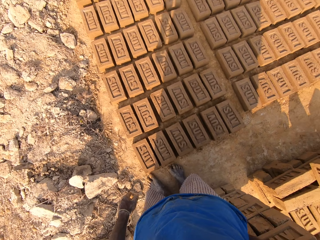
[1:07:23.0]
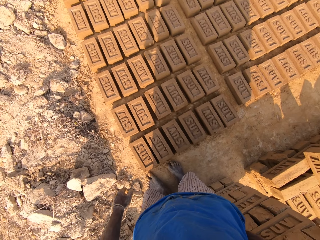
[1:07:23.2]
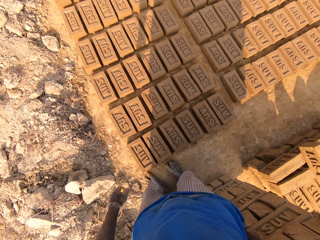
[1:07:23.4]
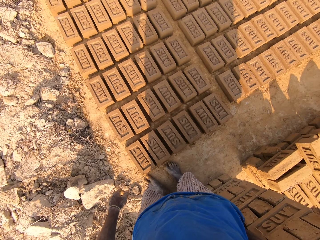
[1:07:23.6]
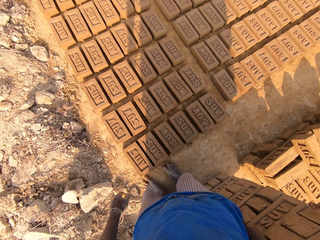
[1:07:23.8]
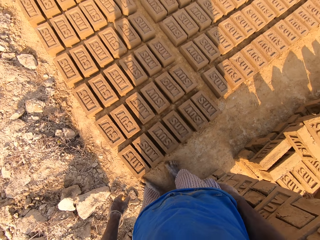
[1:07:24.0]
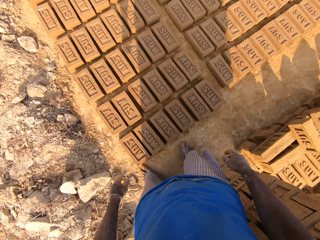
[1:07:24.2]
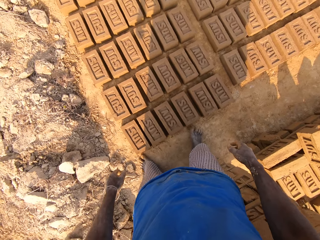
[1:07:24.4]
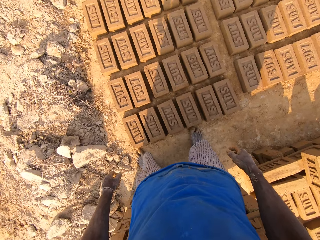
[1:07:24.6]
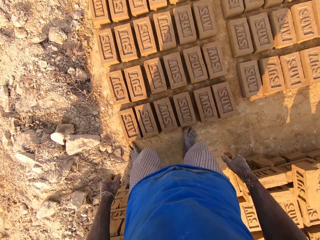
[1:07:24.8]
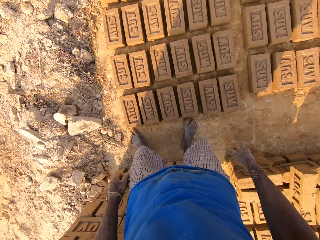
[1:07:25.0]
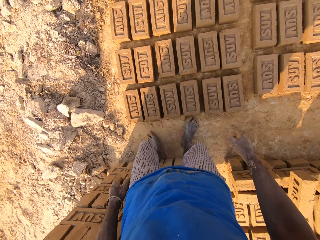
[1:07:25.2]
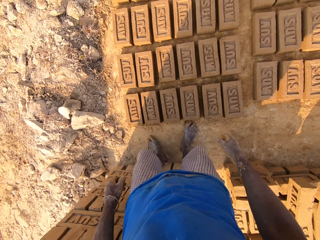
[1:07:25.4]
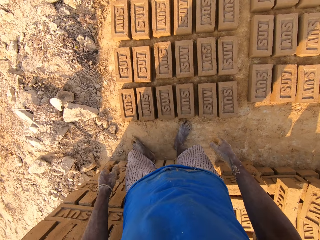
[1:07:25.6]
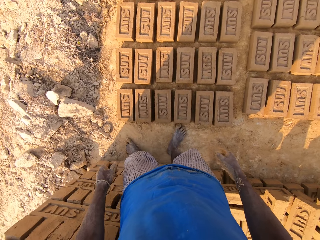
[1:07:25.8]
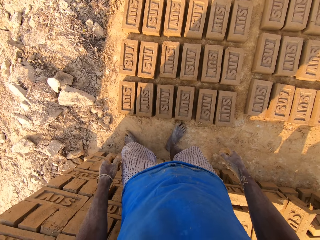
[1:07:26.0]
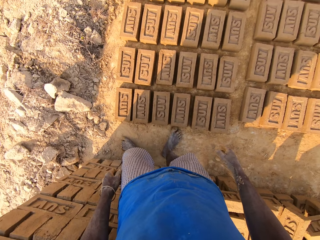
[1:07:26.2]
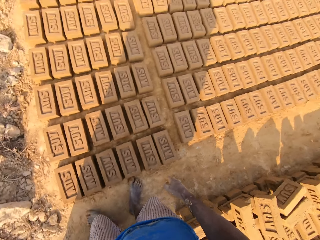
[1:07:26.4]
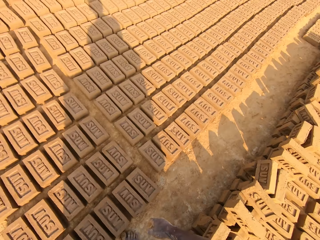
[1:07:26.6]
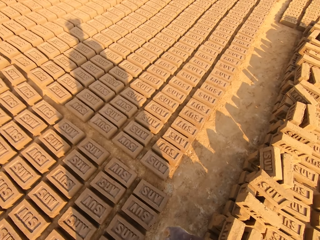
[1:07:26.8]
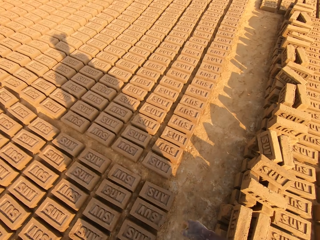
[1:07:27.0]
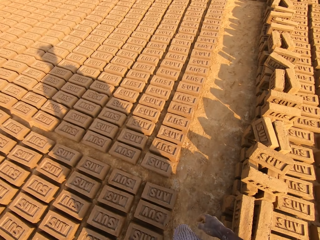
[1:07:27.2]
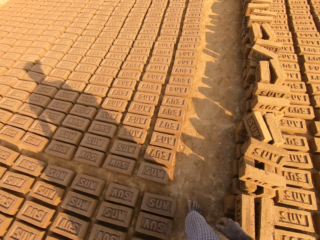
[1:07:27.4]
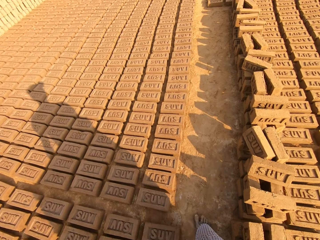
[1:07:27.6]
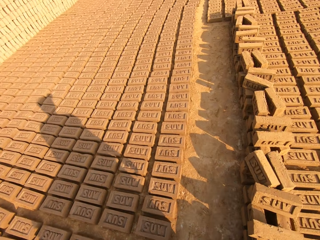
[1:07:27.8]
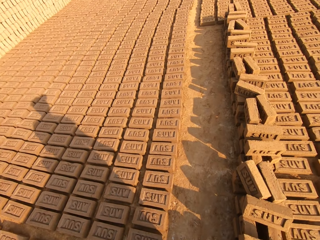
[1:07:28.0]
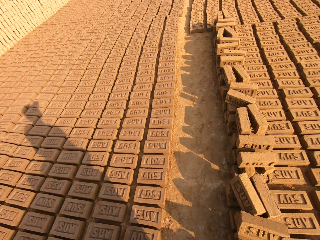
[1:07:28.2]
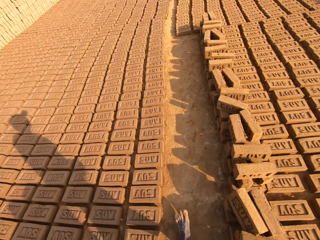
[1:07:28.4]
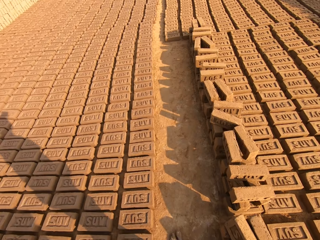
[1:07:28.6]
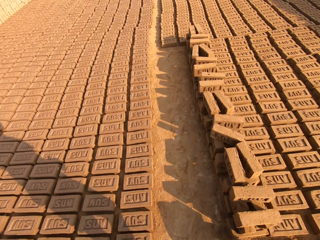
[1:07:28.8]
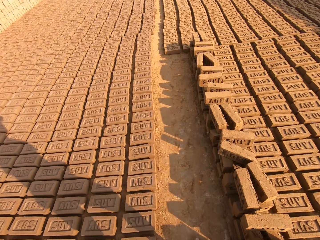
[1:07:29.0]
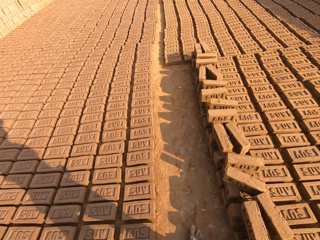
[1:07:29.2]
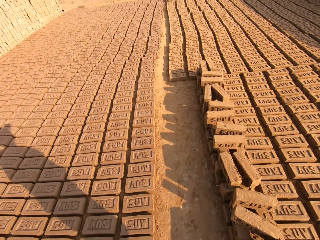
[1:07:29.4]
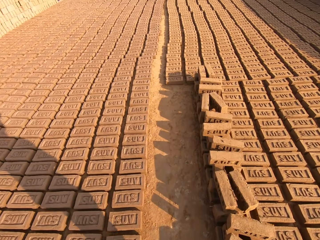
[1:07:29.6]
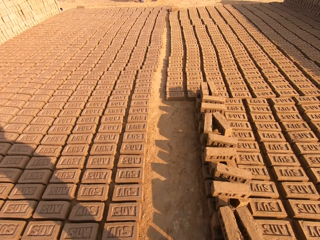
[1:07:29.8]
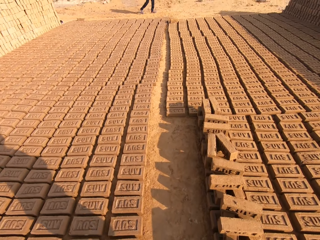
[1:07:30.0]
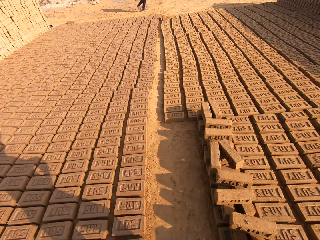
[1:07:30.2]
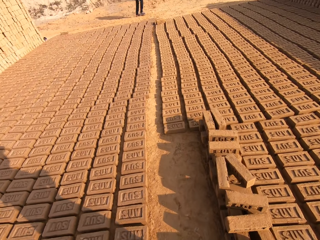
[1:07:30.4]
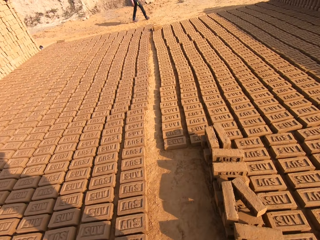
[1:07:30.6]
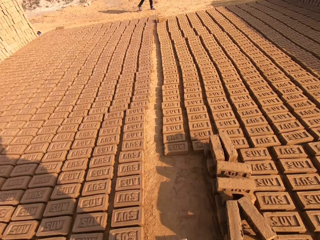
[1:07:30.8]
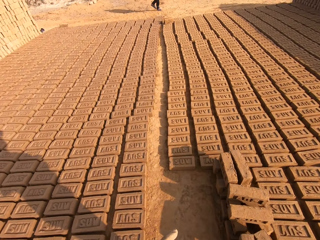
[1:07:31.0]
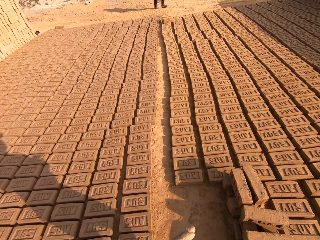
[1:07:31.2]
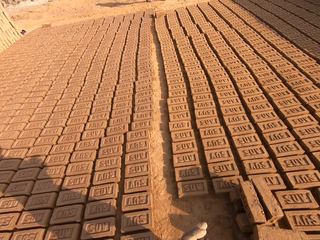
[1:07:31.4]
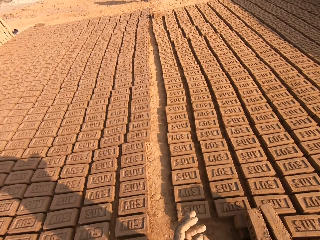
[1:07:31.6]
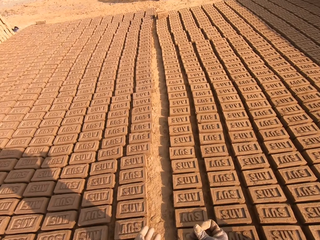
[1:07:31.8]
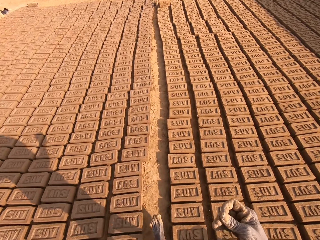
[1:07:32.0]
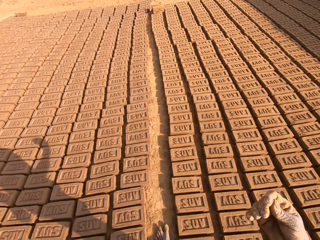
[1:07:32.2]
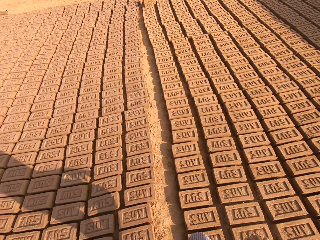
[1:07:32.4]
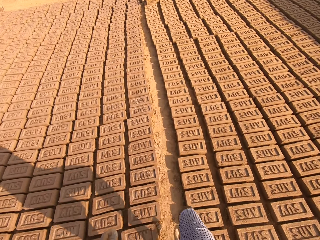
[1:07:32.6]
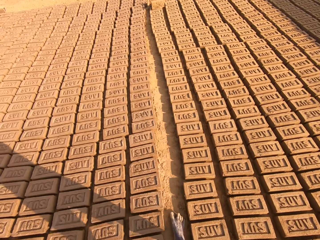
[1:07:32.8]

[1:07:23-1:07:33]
The camera wearer moves briefly. They walk back in between the molded bricks on the ground. A man walks close to the molded bricks on the ground.

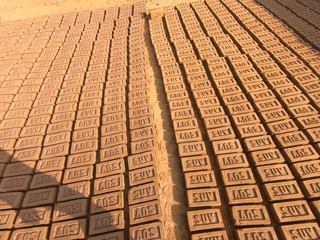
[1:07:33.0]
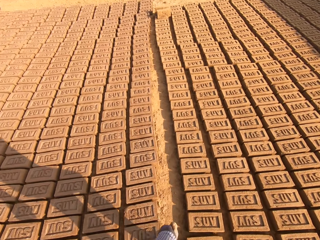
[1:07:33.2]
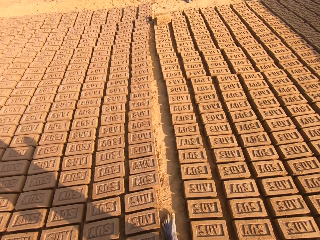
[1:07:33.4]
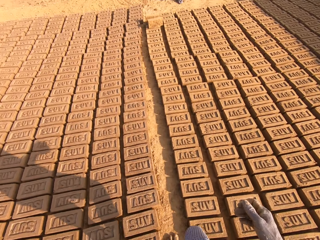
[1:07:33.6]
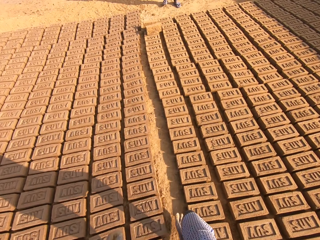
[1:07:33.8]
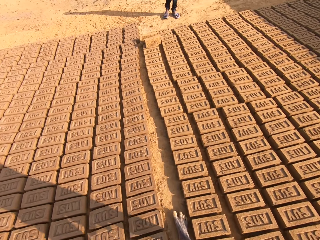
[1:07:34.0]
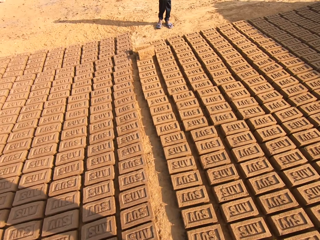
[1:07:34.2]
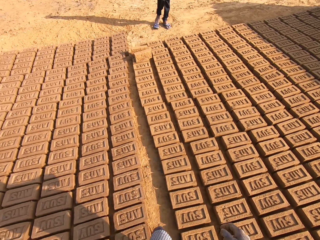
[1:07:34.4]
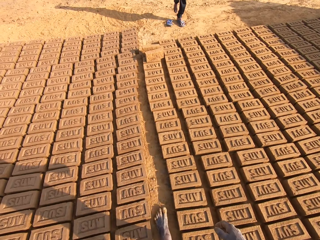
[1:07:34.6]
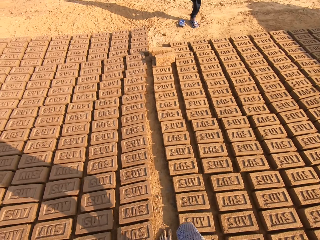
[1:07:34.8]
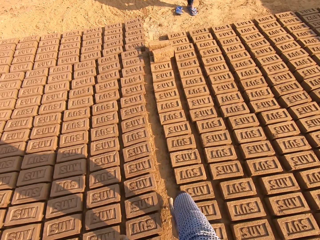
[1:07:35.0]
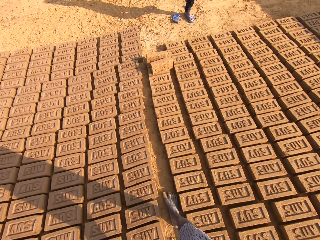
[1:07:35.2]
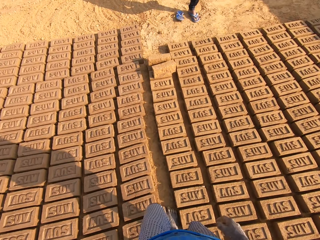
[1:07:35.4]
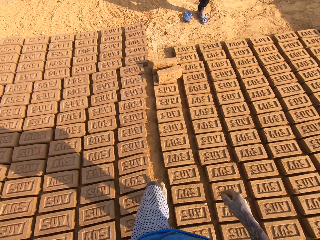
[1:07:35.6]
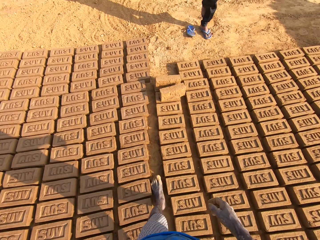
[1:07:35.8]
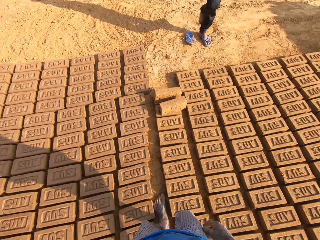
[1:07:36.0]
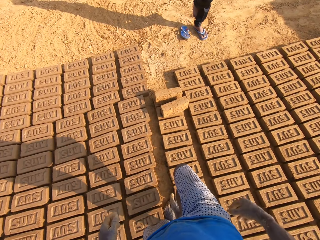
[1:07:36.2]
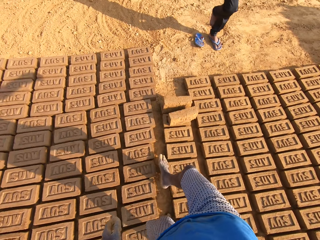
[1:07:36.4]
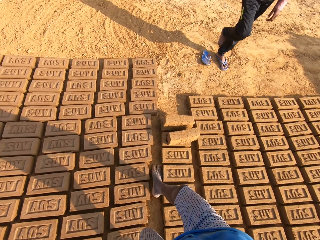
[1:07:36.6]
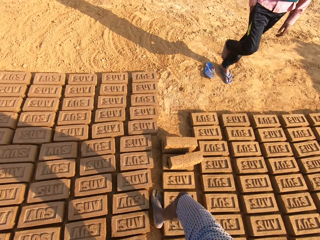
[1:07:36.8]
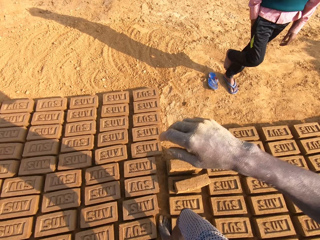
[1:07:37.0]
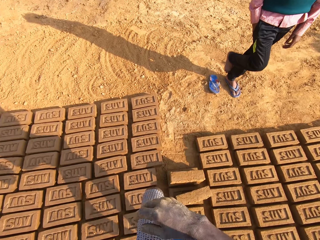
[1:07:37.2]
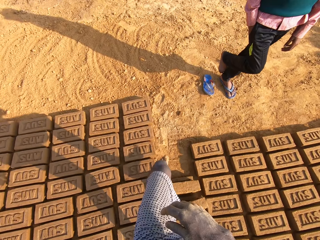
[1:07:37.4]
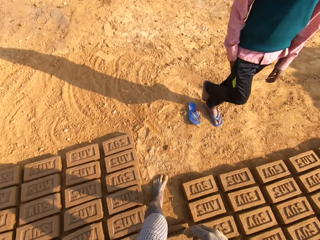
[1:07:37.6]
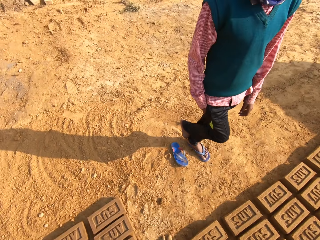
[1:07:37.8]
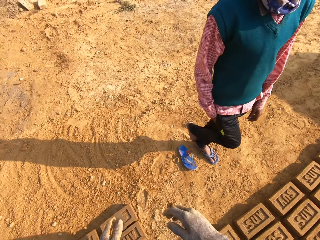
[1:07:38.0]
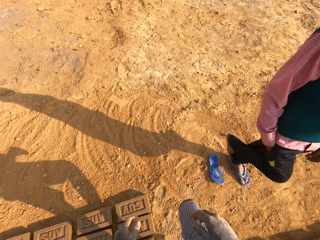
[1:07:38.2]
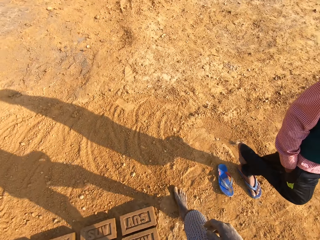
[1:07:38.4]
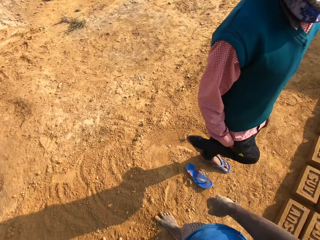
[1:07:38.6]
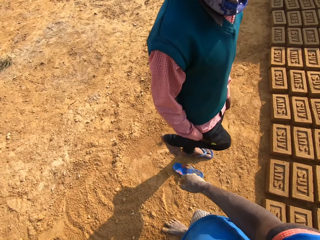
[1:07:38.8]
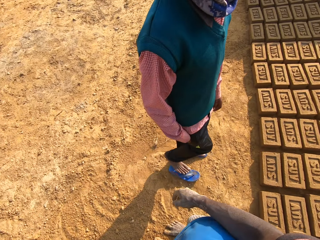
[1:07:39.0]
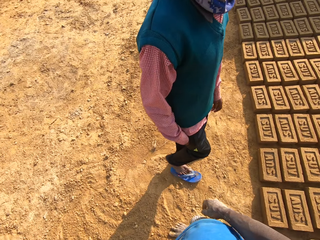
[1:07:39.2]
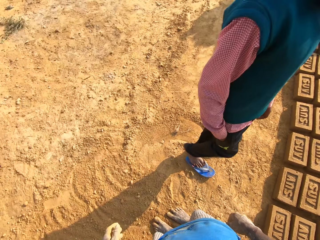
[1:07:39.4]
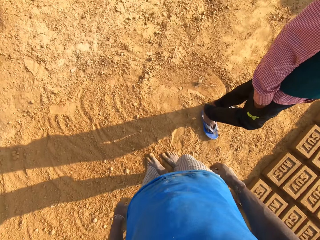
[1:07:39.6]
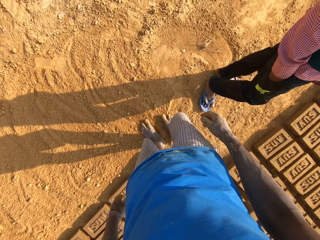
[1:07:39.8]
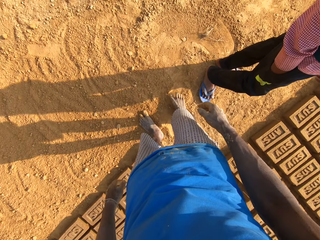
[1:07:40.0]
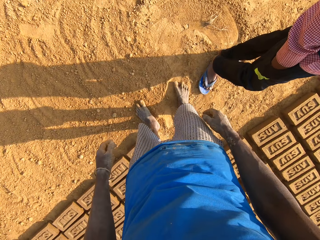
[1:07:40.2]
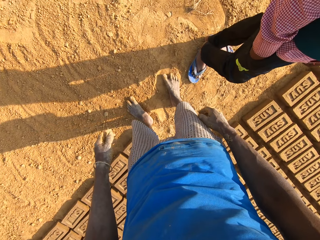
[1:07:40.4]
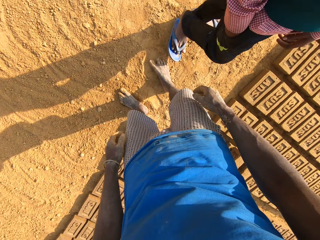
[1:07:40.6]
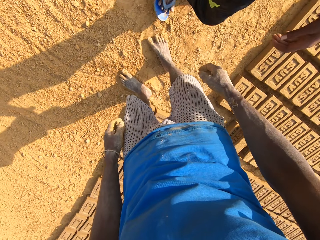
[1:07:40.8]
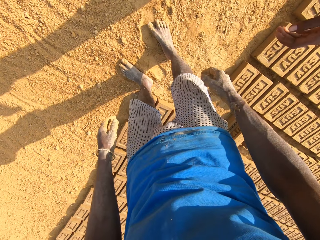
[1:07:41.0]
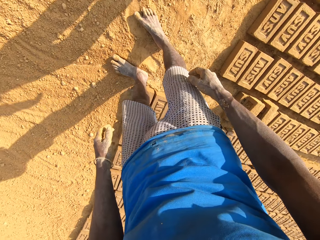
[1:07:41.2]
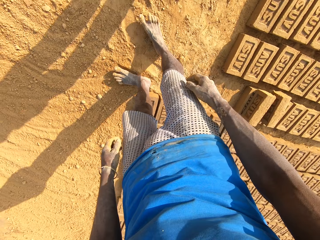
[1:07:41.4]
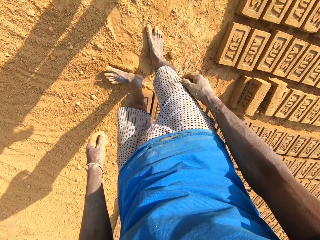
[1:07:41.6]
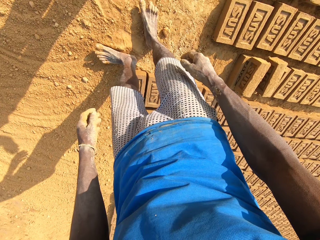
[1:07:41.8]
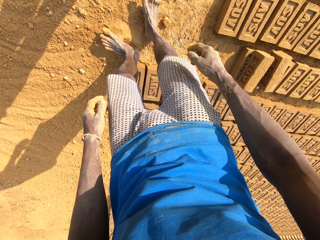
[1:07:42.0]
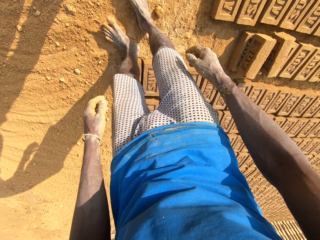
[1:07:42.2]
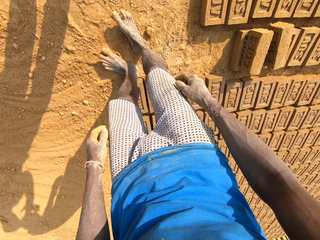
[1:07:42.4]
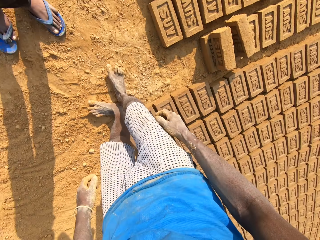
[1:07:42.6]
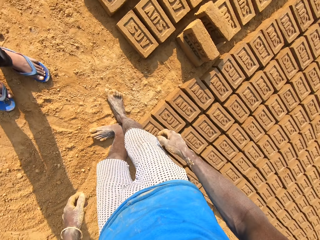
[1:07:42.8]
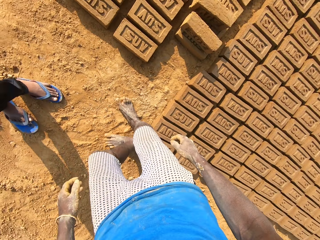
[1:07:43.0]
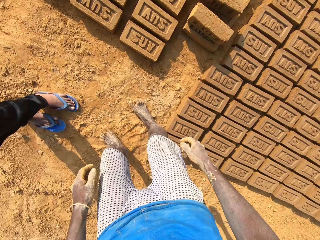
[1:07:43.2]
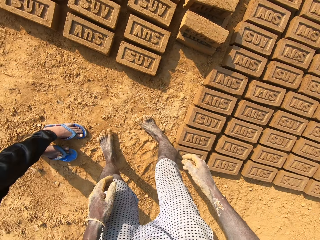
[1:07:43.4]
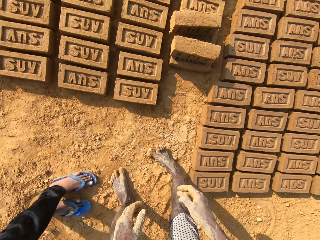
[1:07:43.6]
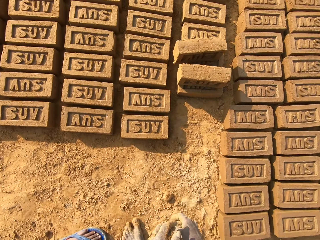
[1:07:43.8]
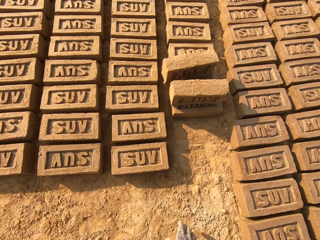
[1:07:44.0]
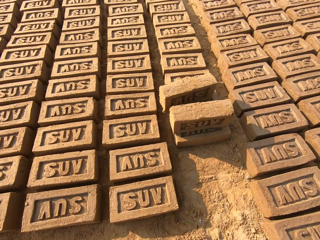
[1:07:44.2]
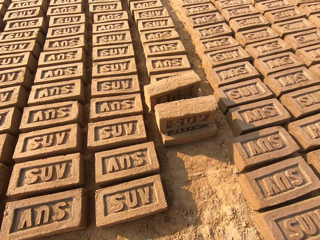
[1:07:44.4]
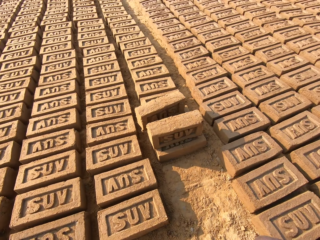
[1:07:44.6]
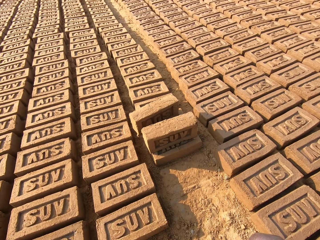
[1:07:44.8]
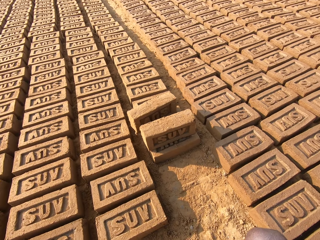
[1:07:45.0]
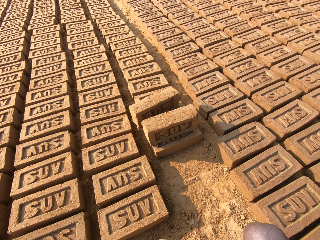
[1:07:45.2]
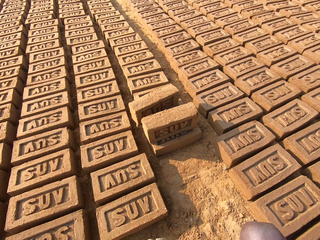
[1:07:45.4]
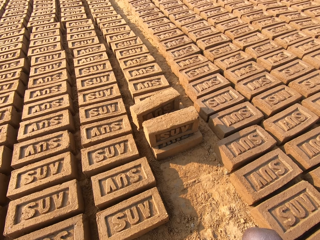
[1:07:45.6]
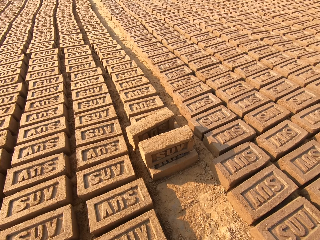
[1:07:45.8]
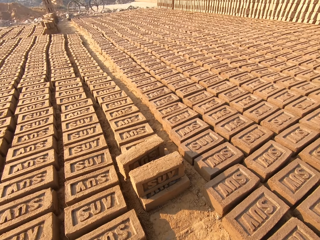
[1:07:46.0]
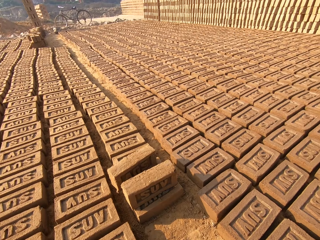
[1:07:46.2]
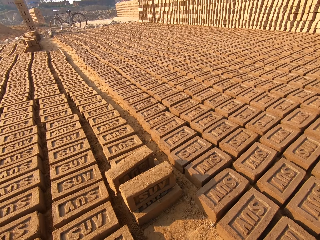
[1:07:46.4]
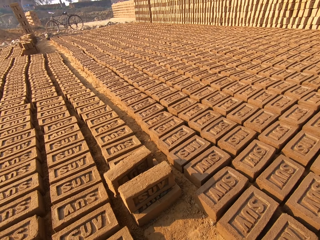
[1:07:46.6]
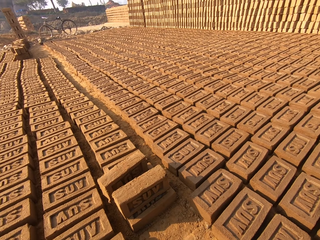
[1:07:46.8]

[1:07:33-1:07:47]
The man raises his right leg. The man stands in the compound. The camera wearer walks in between the bricks. The man stands in the compound. The man drops his right leg on his slippers. The camera wearer stands in the compound. They turn around. They squat. They bend down. They look around the compound.
